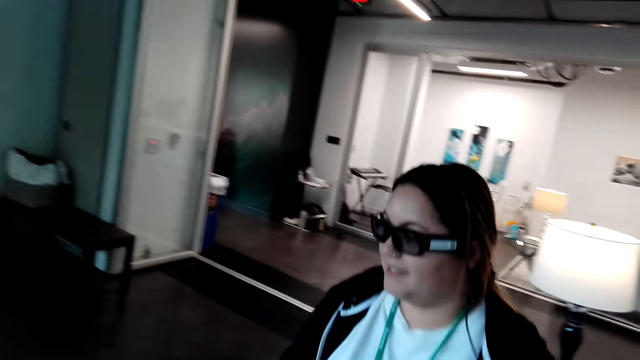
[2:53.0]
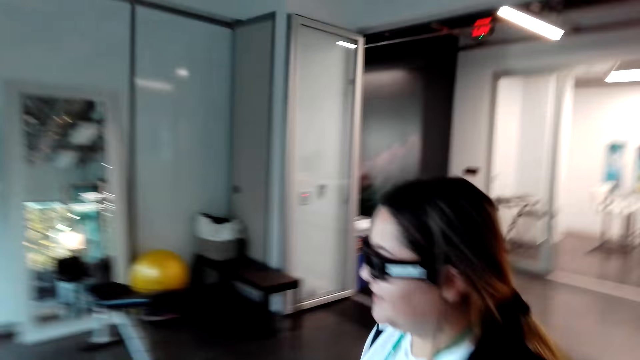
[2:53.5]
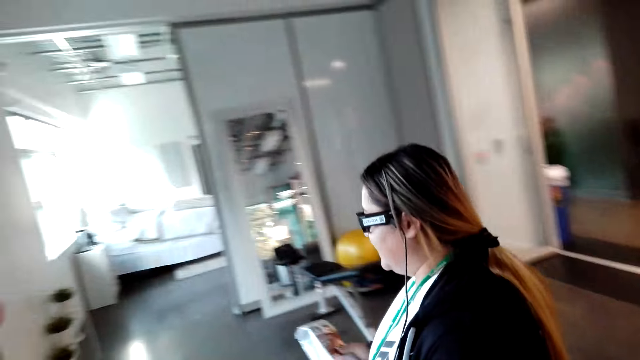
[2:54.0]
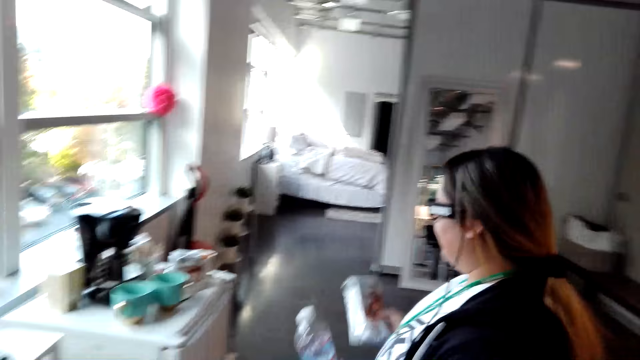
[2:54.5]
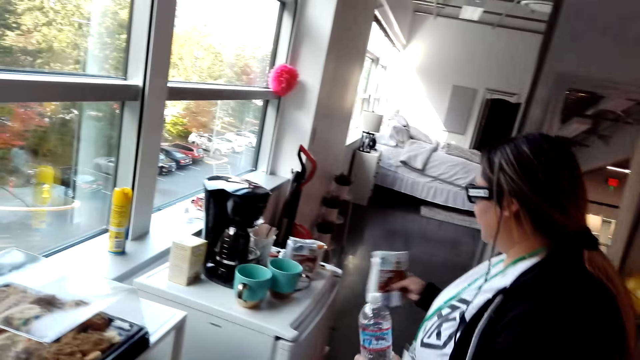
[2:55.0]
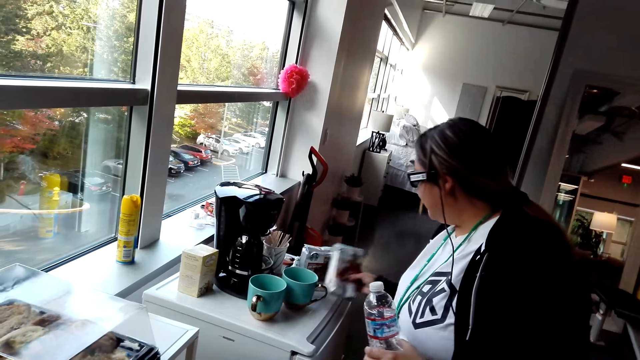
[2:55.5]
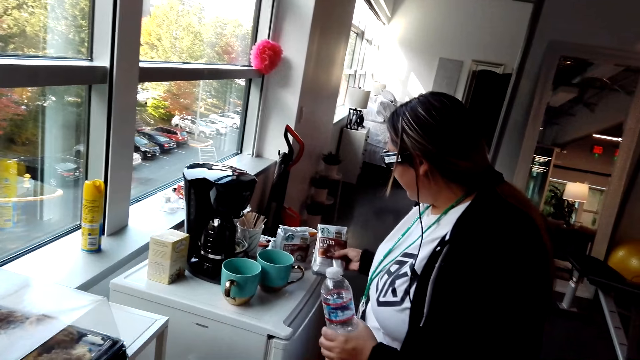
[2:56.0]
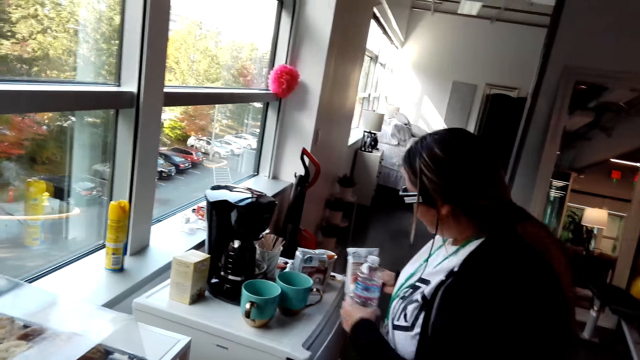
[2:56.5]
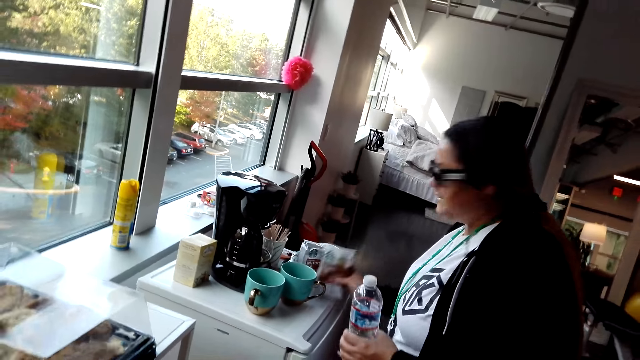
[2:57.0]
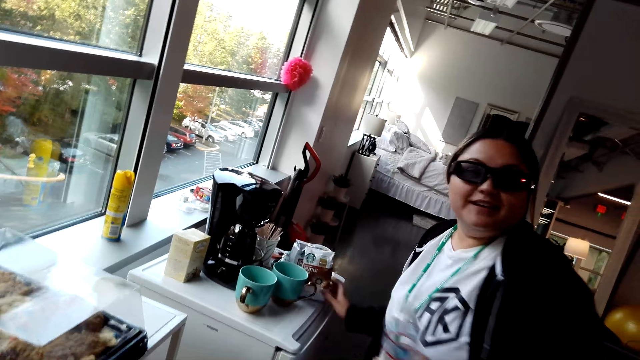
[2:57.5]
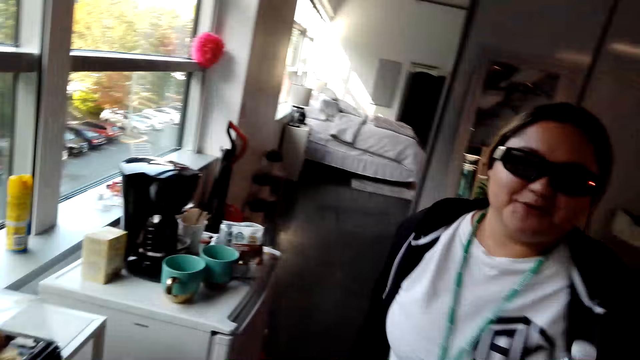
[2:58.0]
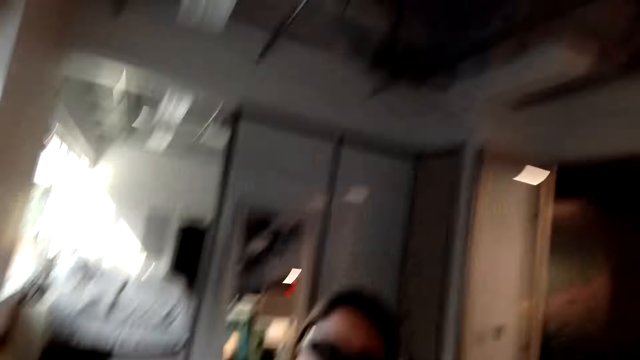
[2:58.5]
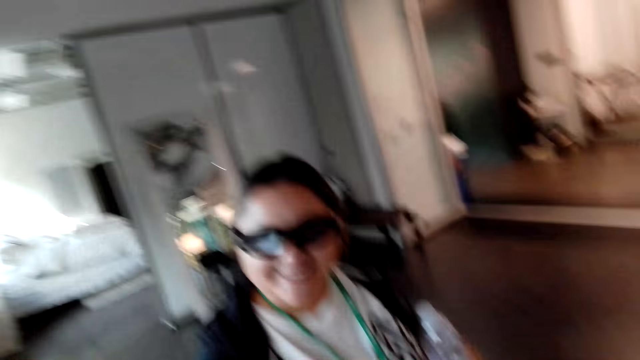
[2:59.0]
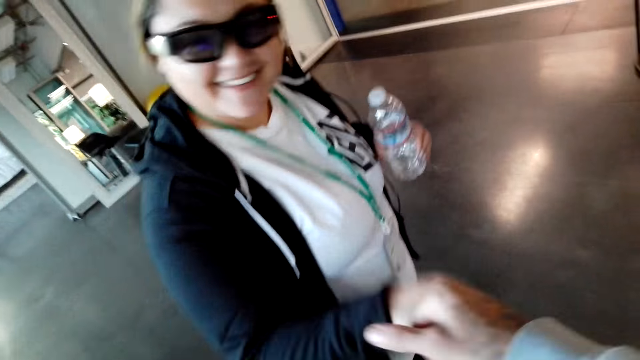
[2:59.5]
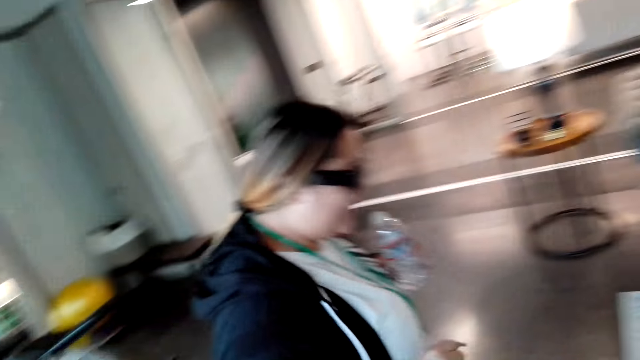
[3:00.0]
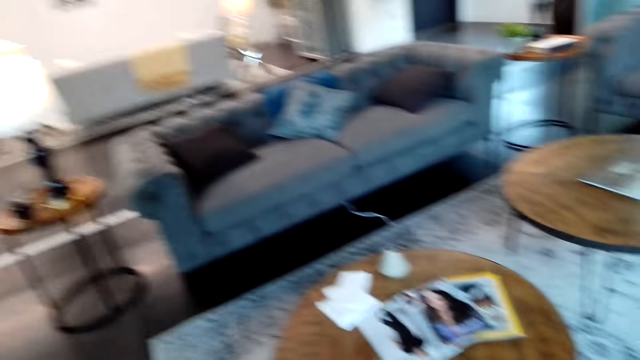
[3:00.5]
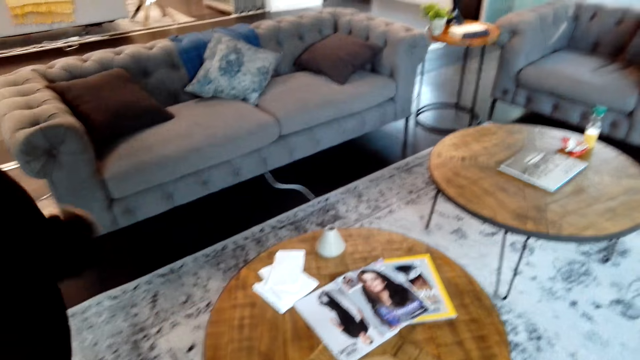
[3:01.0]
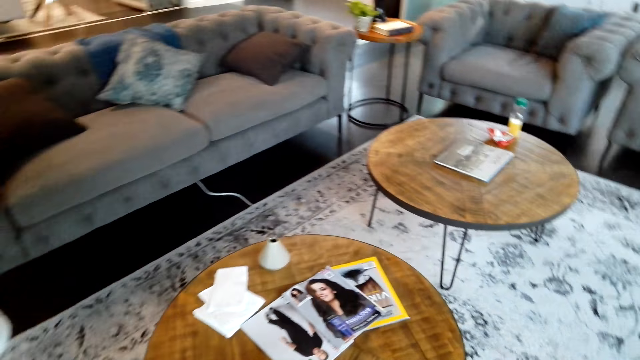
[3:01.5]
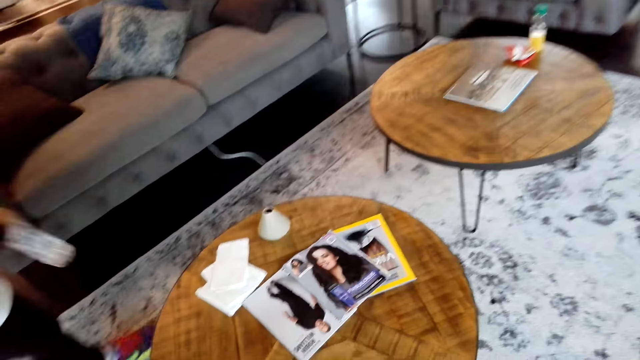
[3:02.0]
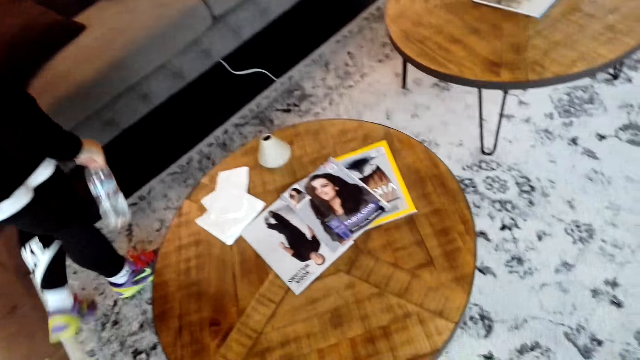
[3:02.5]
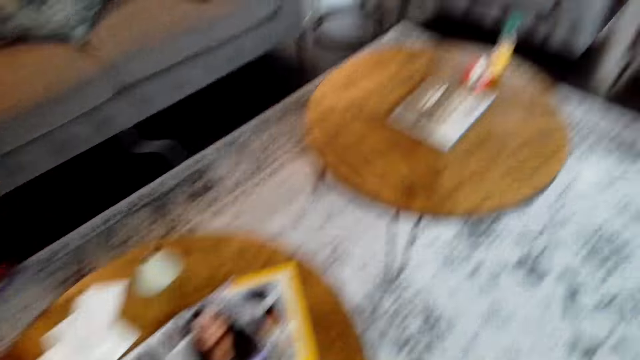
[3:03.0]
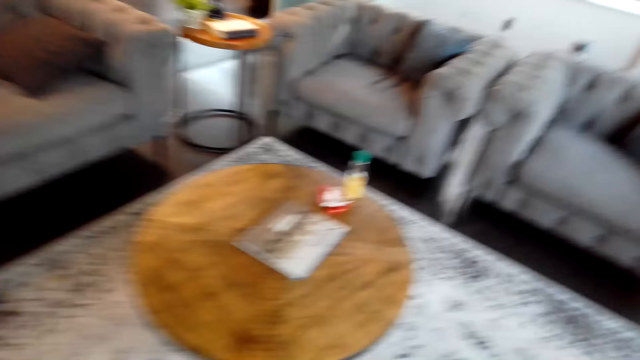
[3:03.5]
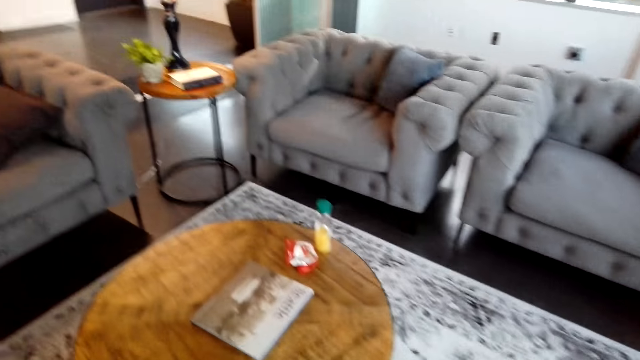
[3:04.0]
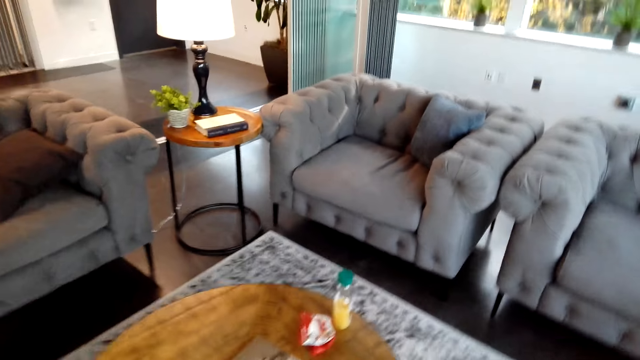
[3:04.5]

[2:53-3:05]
The woman converses with the camera wearer. The woman walks in the house. The camera wearer puts the package on the table. The woman puts the Starbucks breakfast on the fridge. The woman converses with the camera wearer. The woman walks in the house. The camera wearer walks around the house.

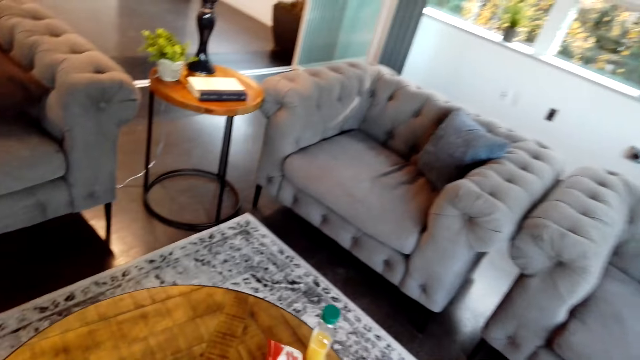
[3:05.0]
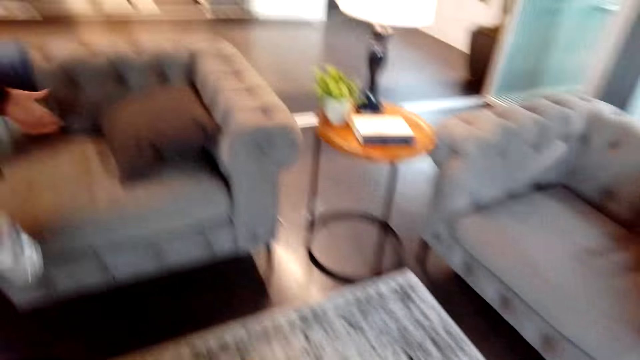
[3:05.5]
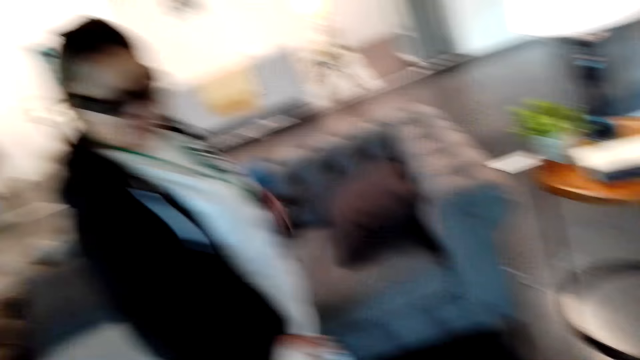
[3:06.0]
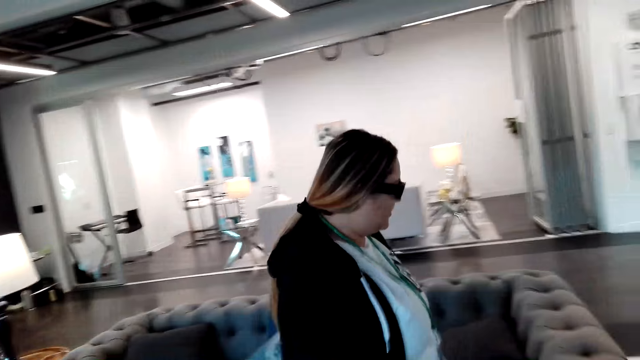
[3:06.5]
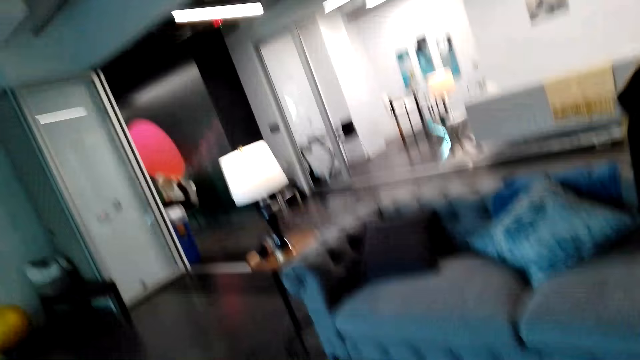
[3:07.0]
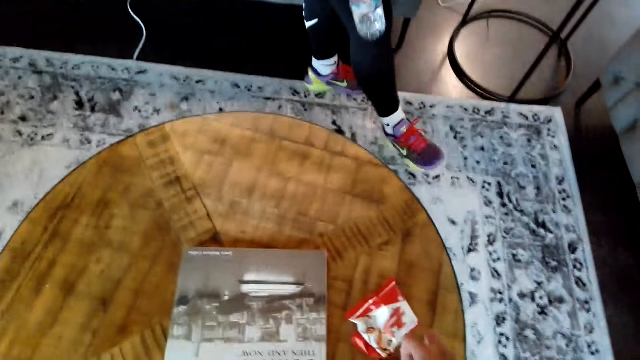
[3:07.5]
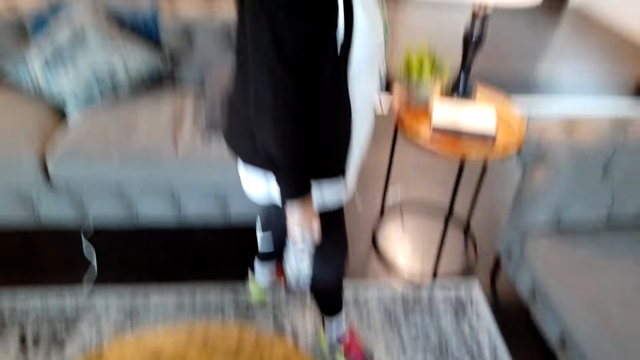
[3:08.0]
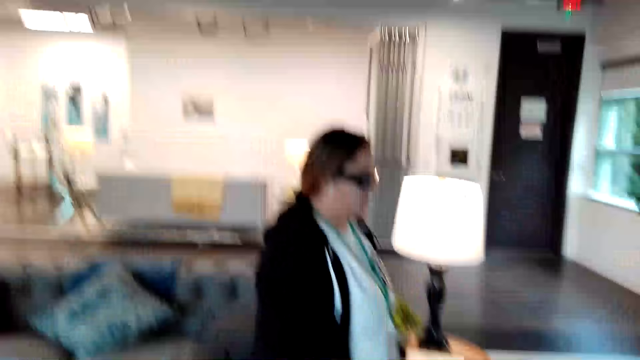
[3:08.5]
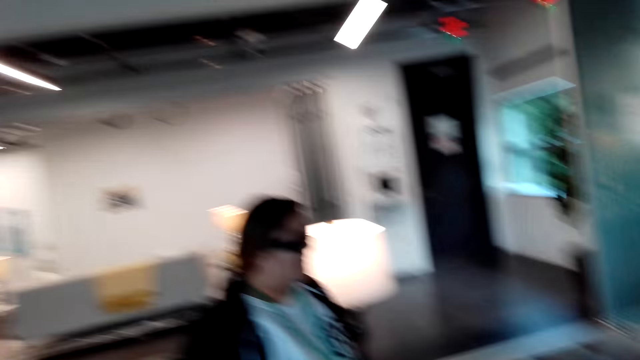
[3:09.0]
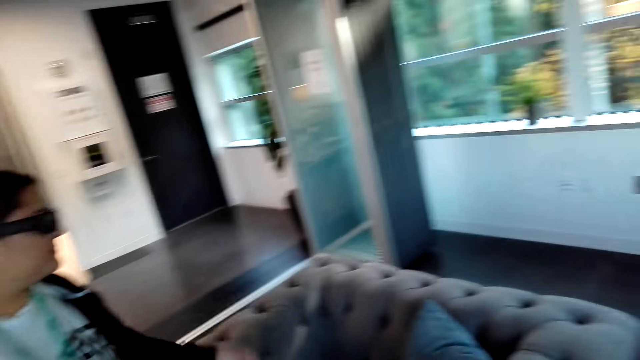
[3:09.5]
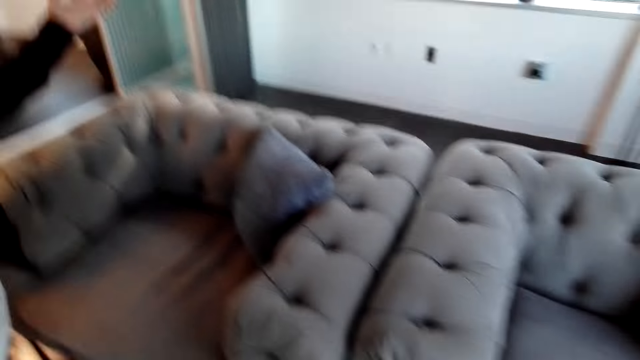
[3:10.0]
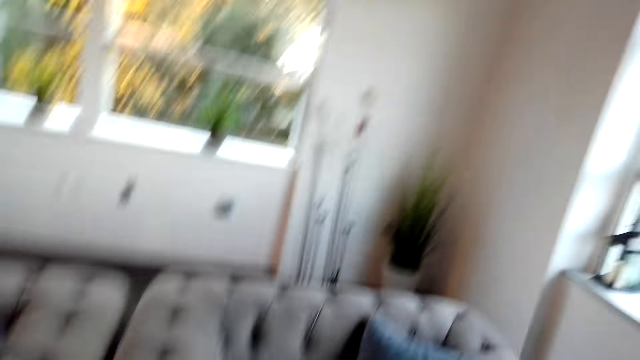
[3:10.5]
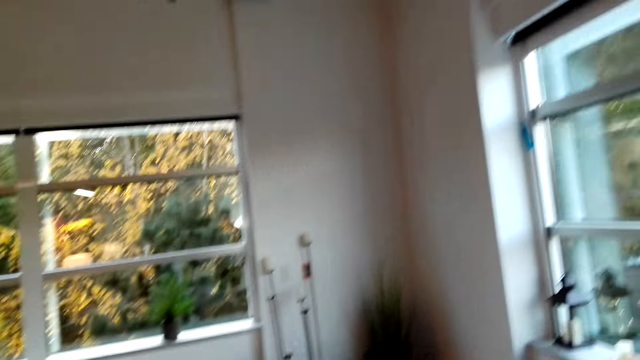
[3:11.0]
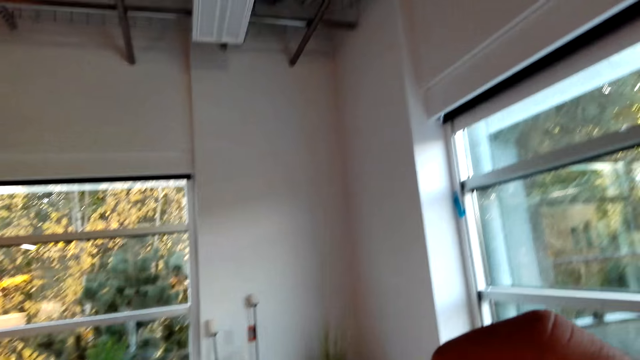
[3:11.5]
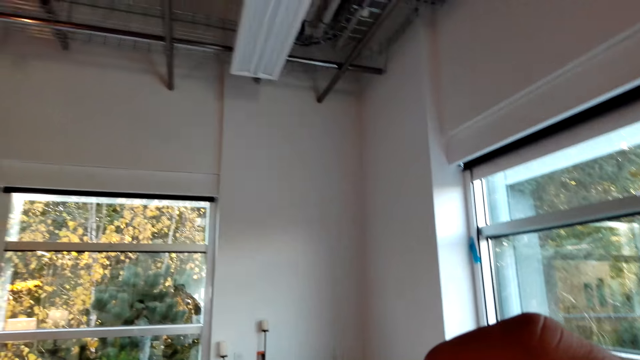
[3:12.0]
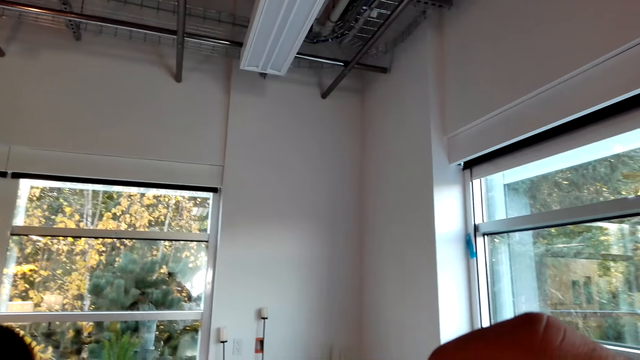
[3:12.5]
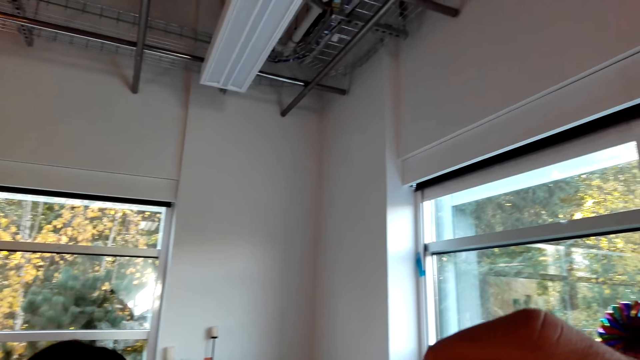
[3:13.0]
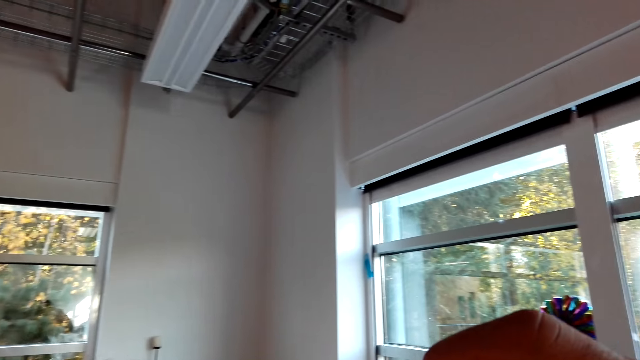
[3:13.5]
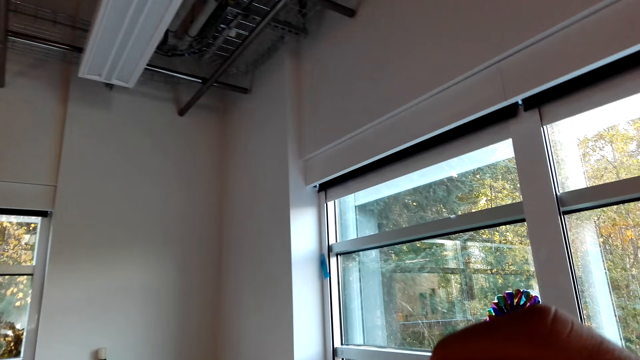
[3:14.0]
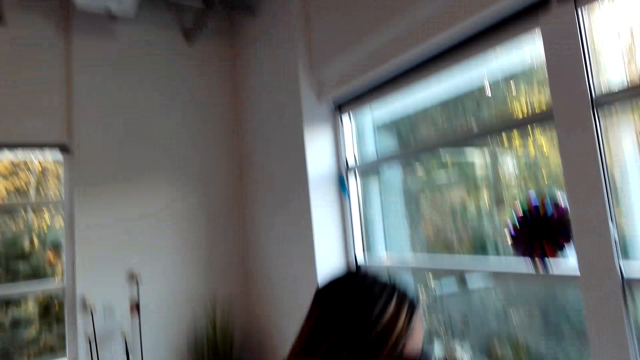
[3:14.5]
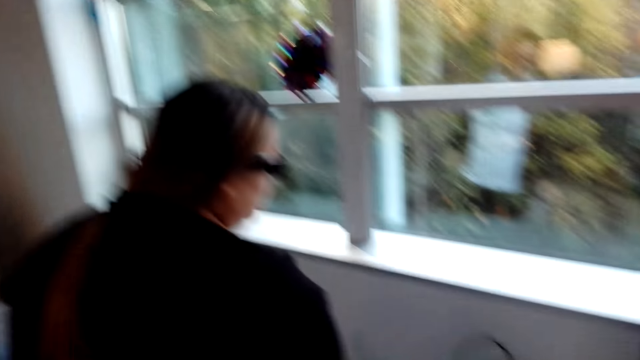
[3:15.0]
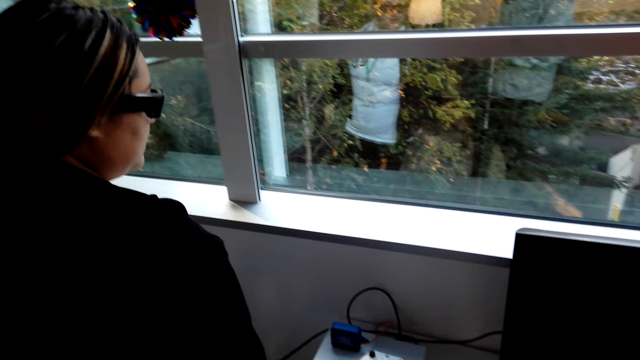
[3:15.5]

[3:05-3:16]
The camera wearer looks around the house. They drink water.
